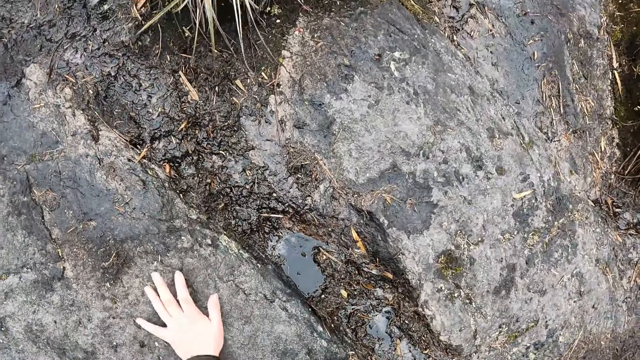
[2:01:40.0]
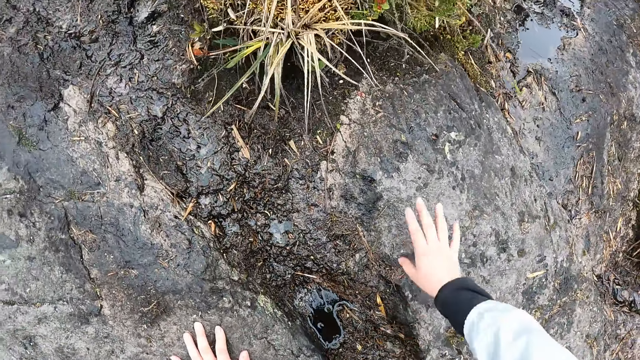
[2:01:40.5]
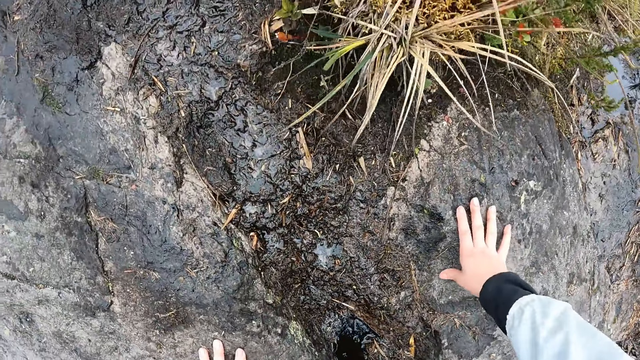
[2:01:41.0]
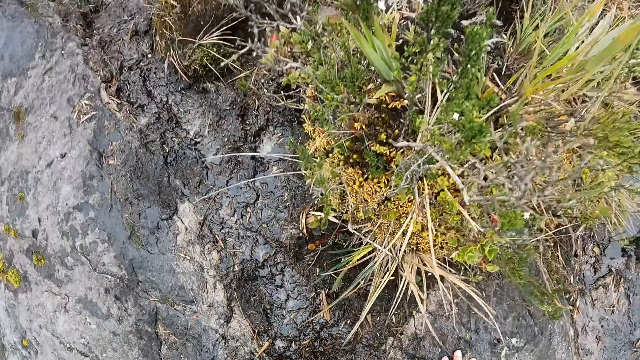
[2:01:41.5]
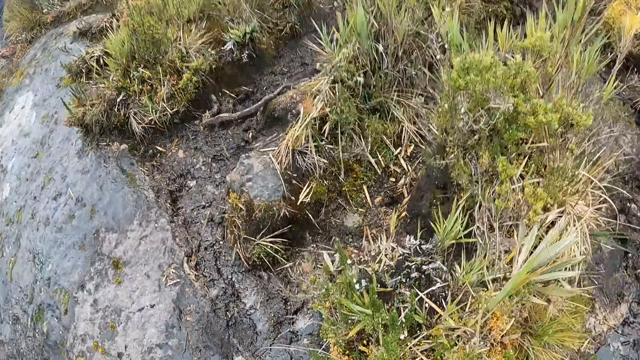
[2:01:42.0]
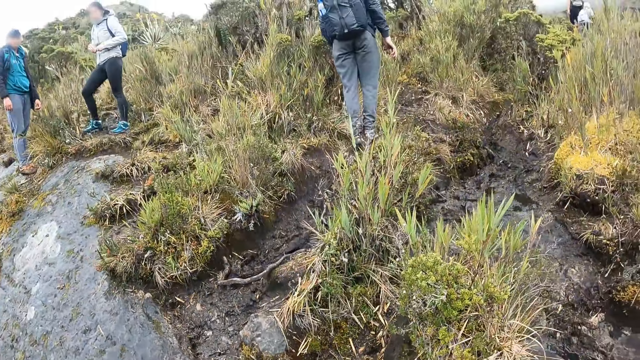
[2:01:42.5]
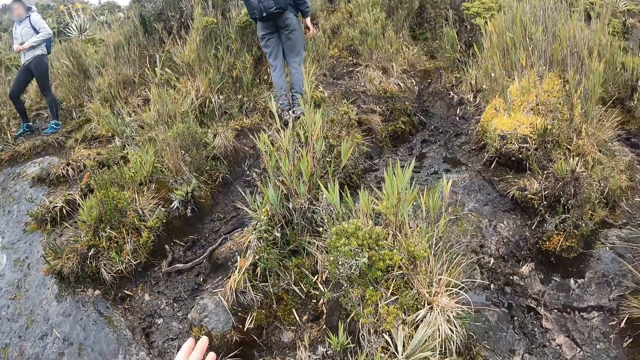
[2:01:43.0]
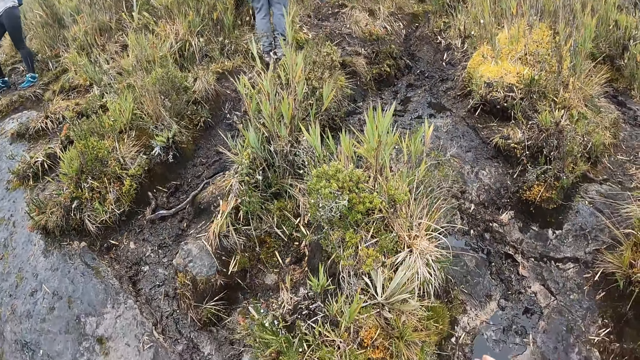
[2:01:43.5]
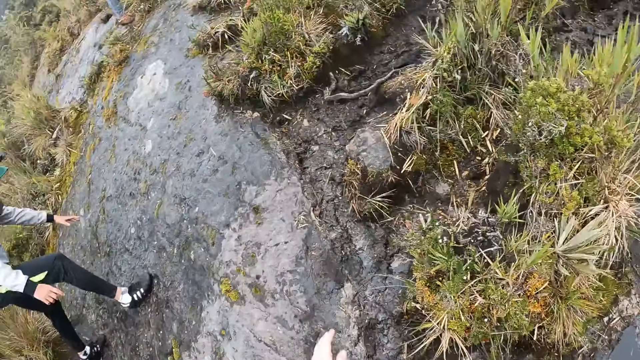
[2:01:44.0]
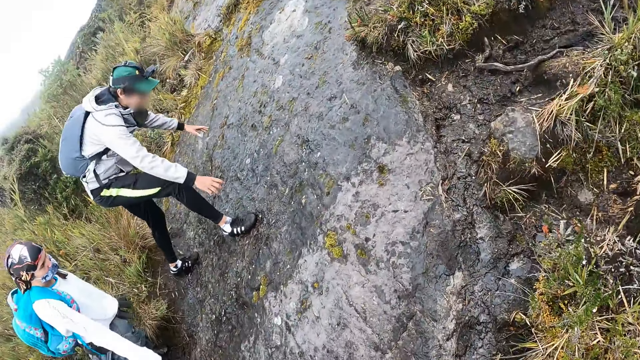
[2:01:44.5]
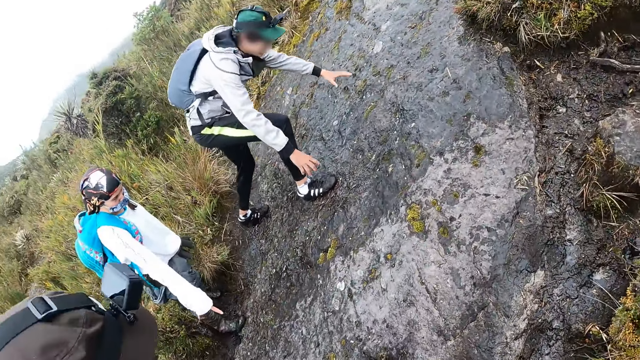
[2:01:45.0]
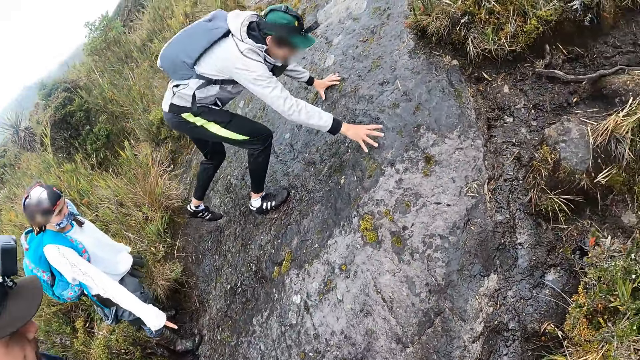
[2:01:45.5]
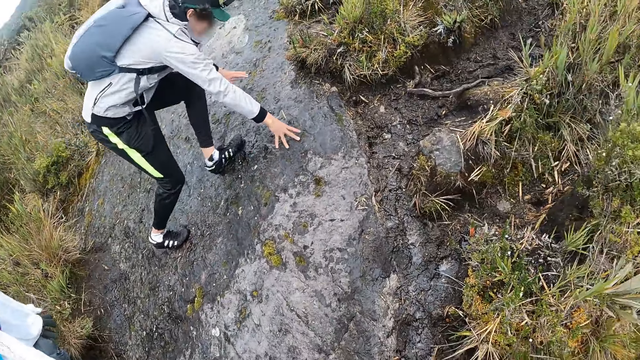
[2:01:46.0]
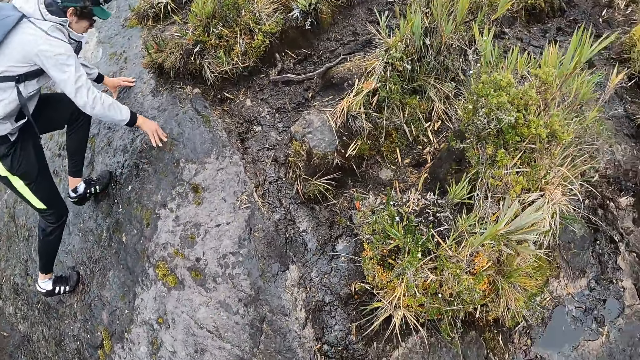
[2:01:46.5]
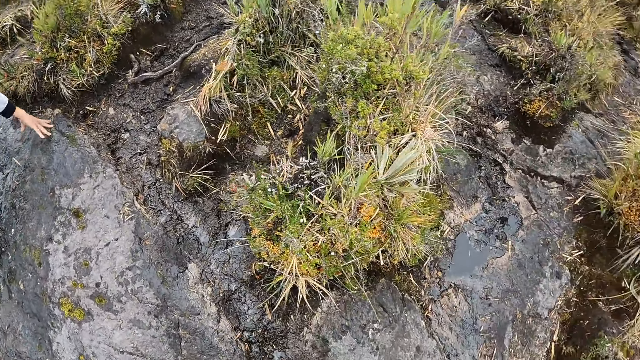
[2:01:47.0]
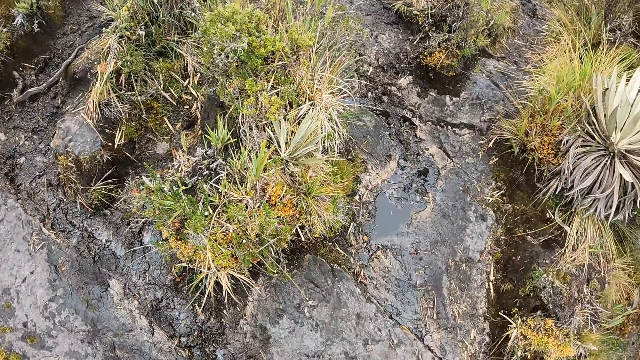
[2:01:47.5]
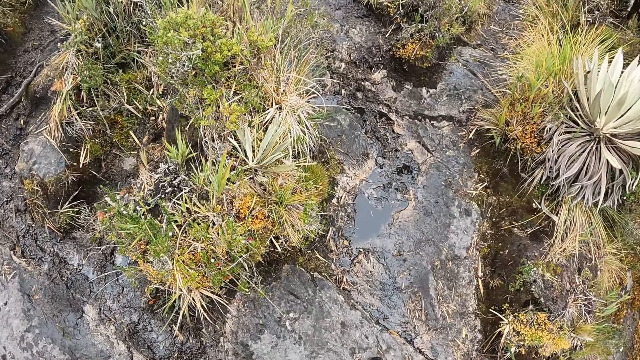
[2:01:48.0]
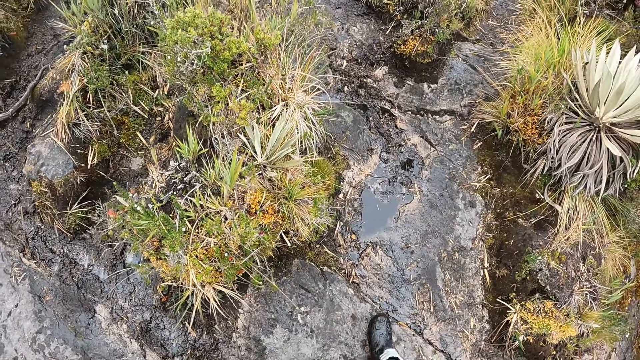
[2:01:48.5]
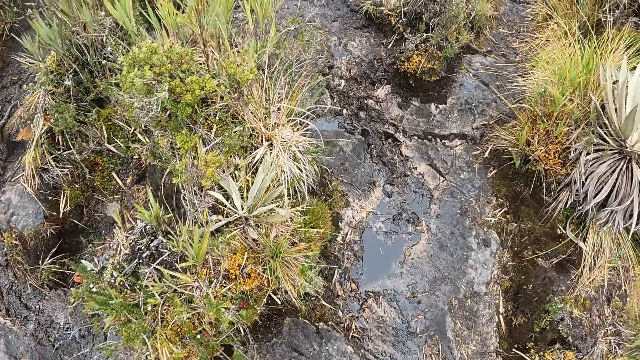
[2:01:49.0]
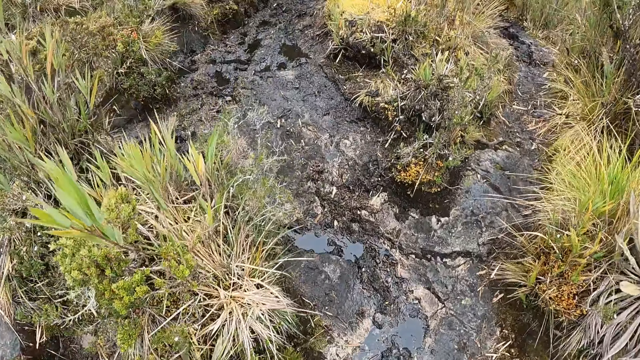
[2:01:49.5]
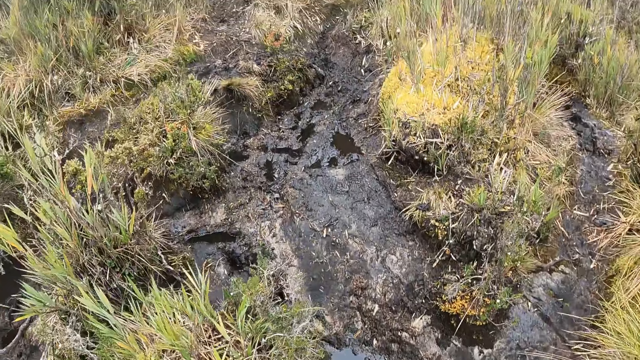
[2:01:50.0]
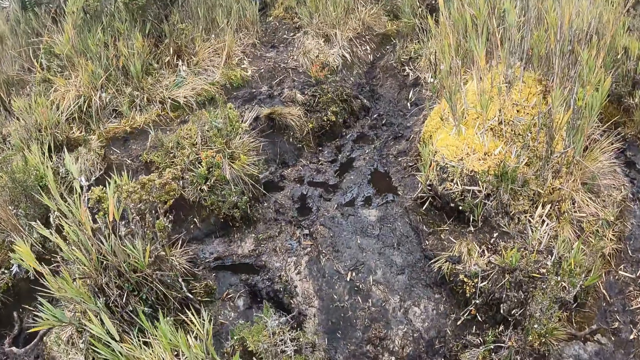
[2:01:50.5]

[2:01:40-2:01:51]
The camera wearer climbs up the mountain.

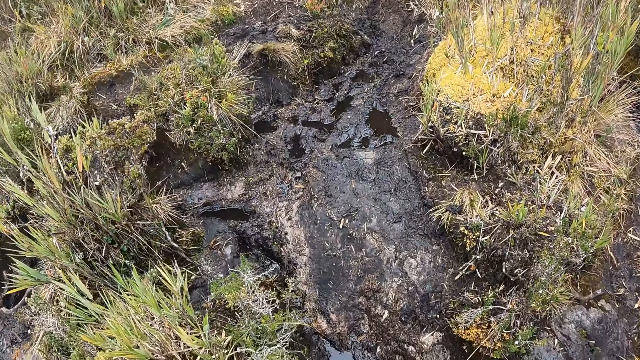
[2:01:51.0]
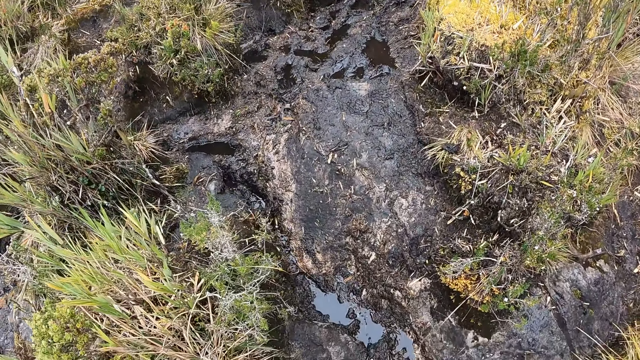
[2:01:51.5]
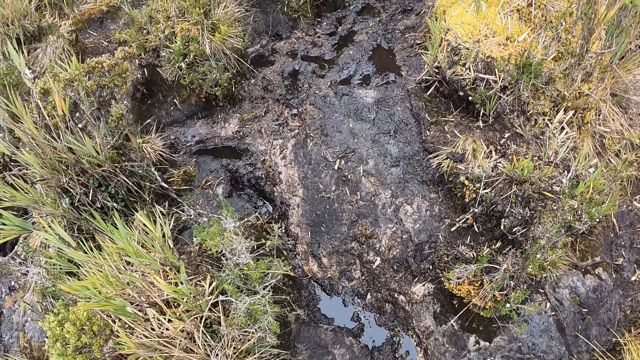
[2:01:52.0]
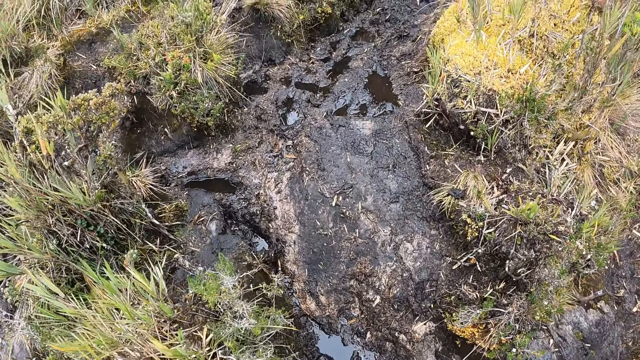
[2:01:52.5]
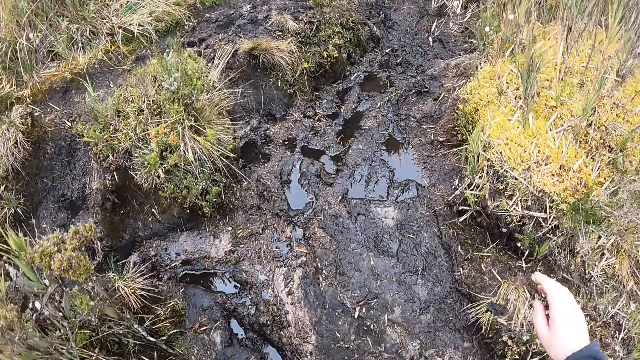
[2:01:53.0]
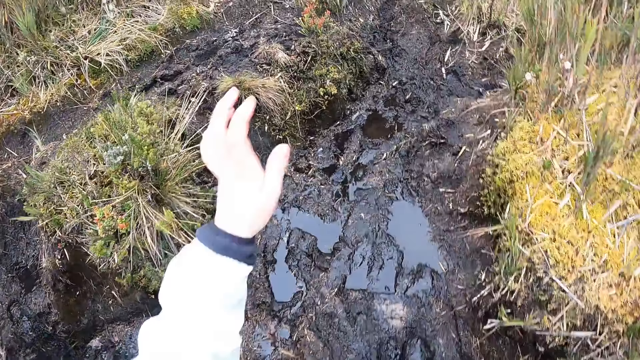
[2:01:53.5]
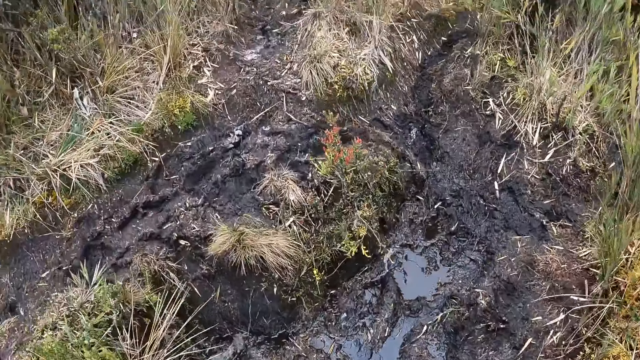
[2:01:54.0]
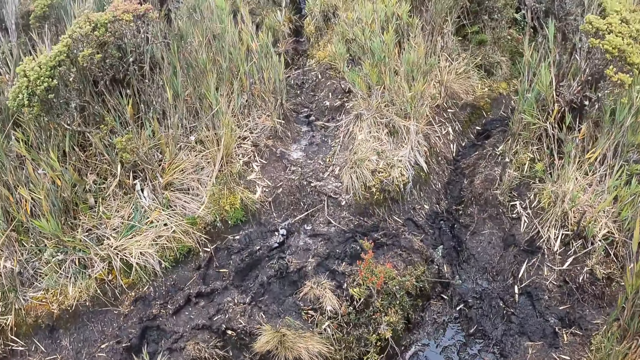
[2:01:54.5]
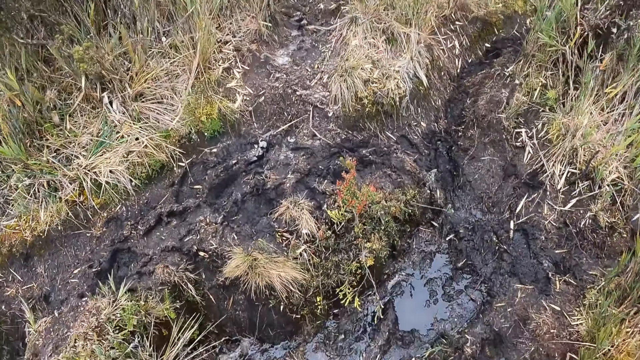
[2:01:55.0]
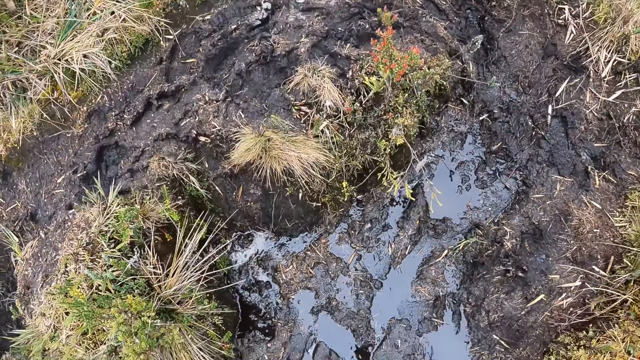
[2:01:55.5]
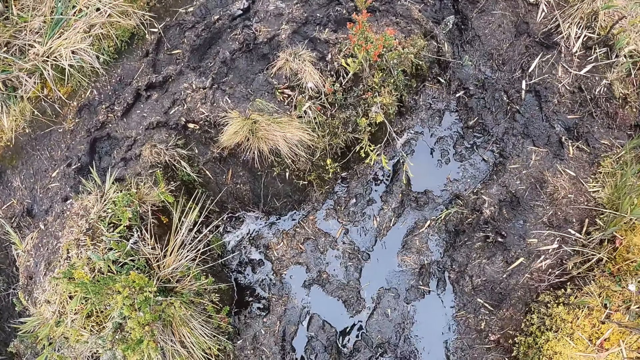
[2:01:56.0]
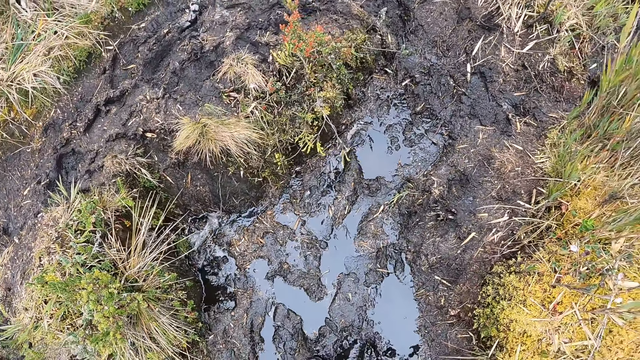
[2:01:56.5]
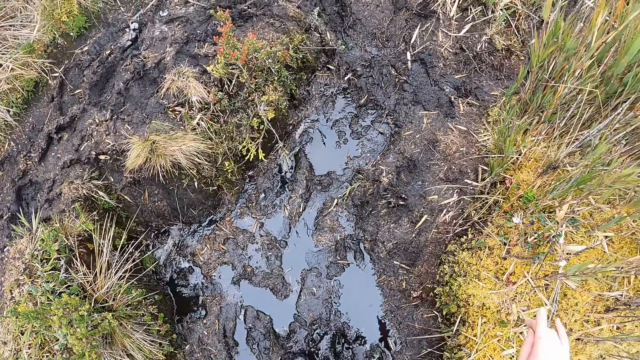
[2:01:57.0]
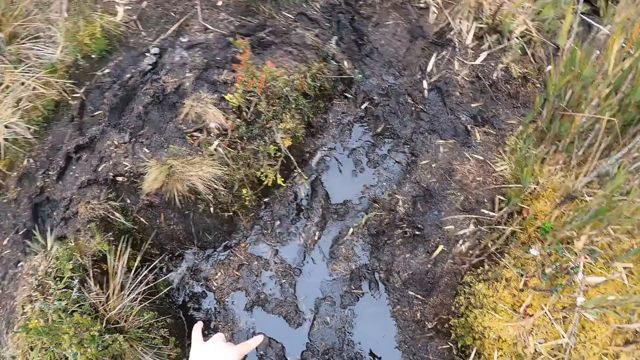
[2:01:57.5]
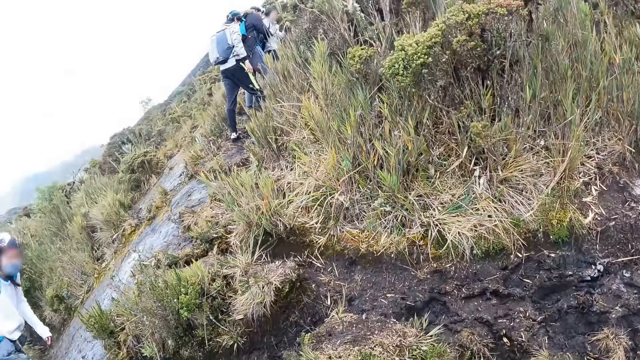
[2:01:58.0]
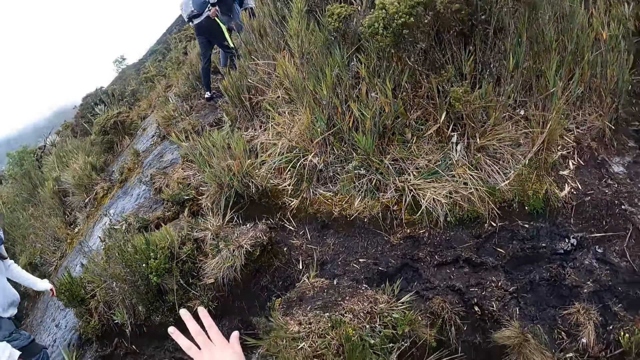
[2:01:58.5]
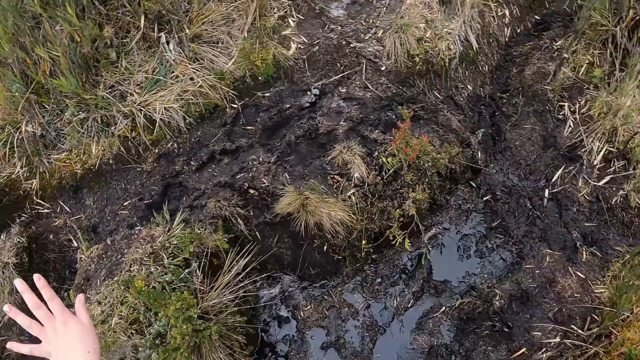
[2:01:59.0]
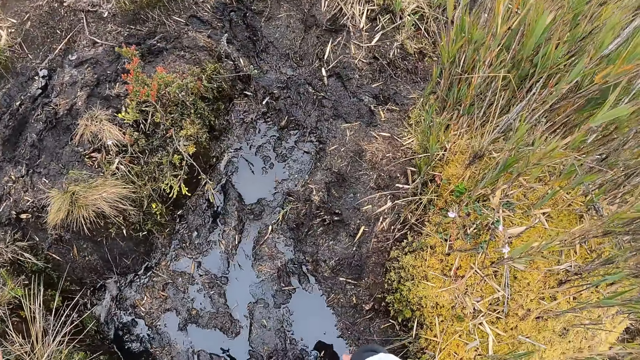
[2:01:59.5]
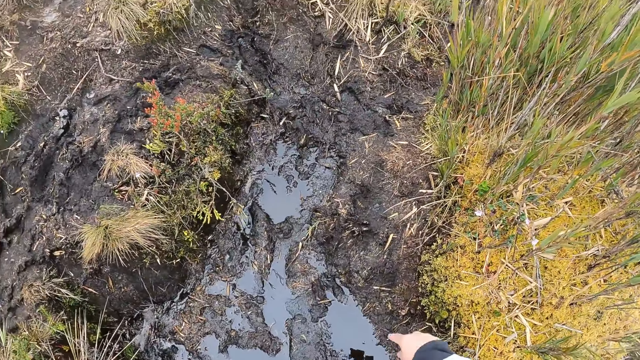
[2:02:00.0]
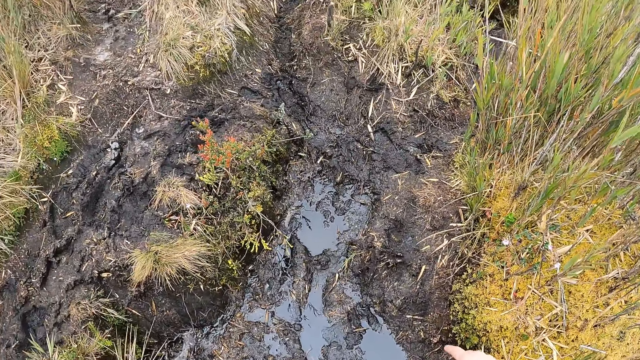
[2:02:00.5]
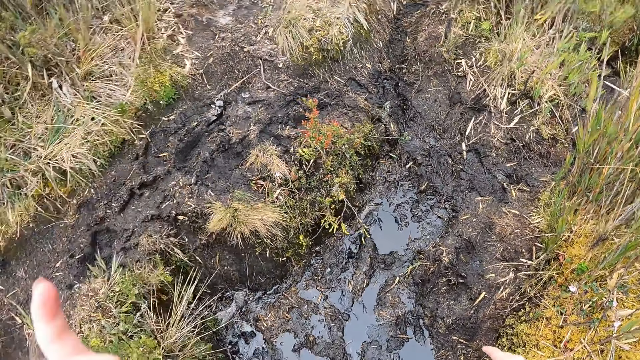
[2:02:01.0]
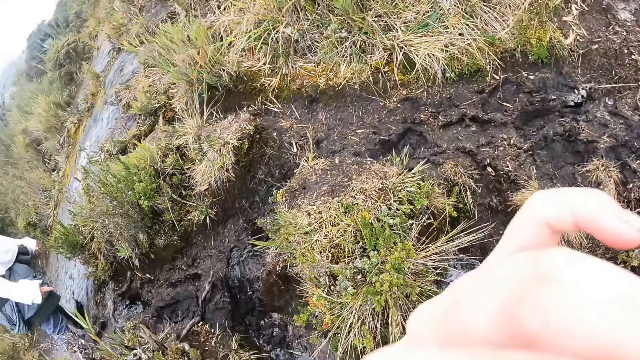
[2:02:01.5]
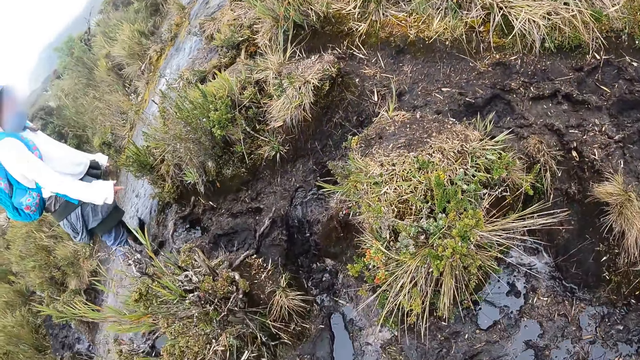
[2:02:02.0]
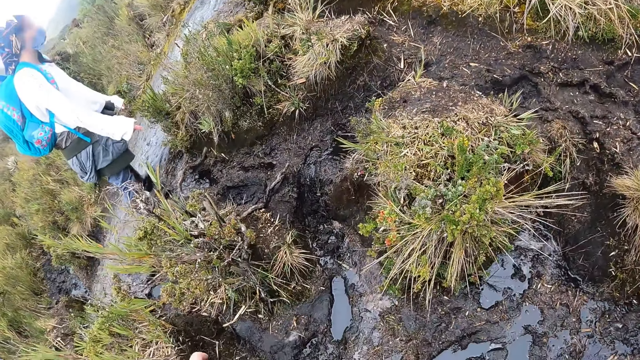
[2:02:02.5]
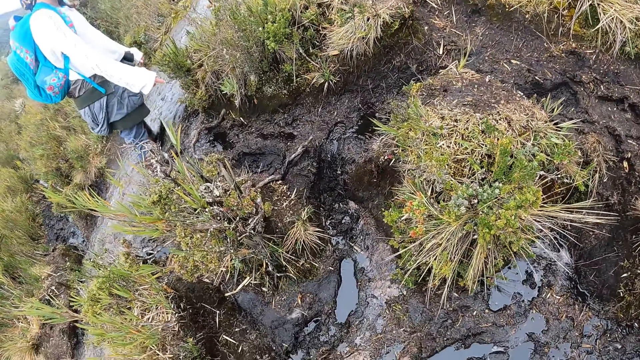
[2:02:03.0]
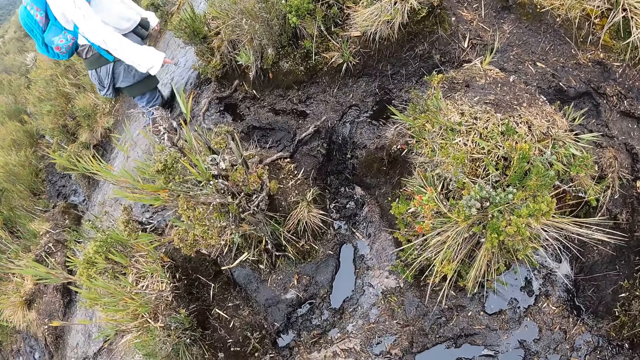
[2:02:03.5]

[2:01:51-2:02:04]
The camera wearer walks down a path in a forest. They point a hand to the left. They lift the left hand.
